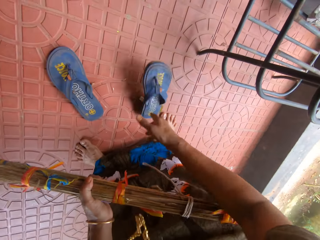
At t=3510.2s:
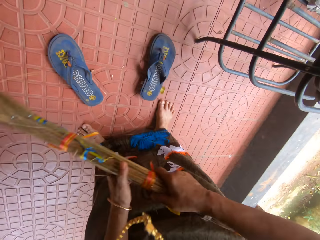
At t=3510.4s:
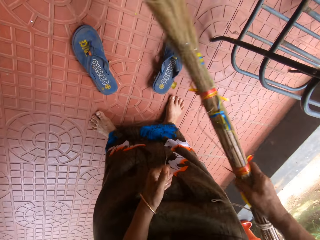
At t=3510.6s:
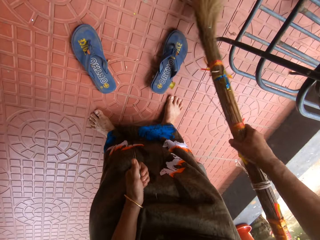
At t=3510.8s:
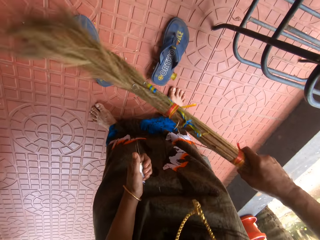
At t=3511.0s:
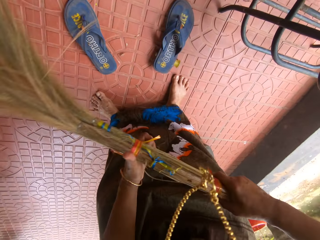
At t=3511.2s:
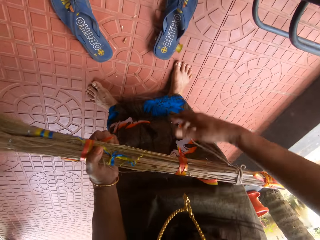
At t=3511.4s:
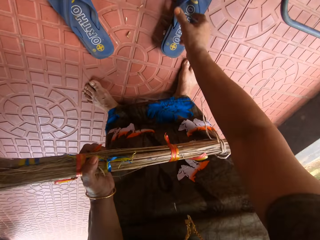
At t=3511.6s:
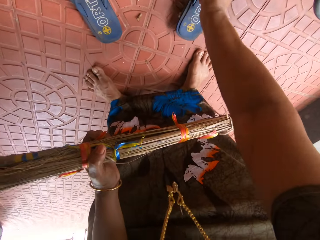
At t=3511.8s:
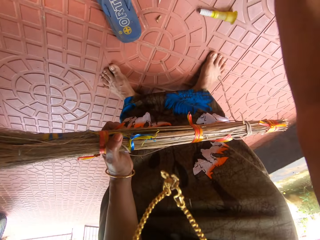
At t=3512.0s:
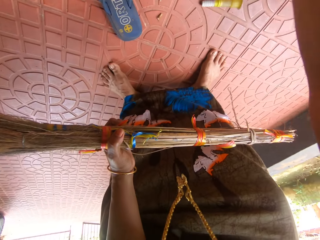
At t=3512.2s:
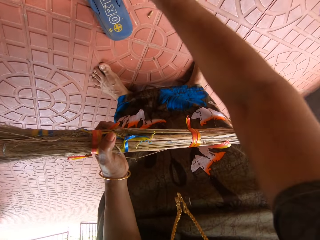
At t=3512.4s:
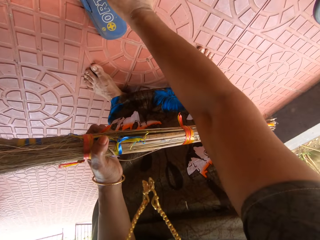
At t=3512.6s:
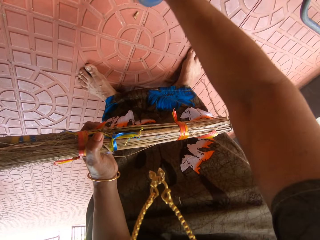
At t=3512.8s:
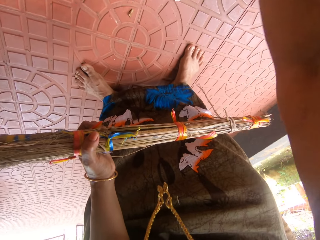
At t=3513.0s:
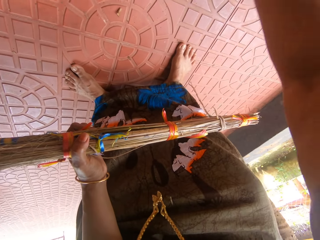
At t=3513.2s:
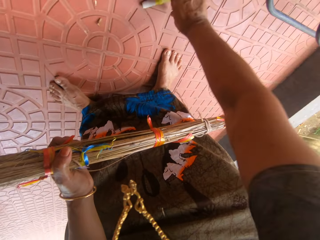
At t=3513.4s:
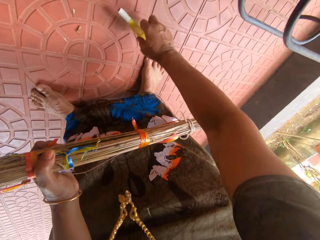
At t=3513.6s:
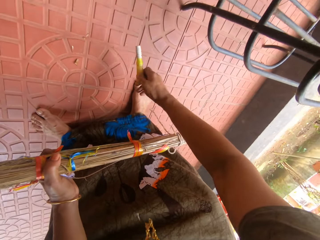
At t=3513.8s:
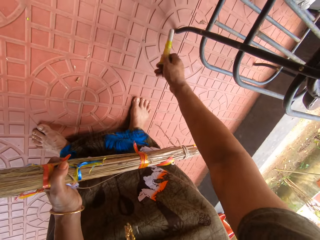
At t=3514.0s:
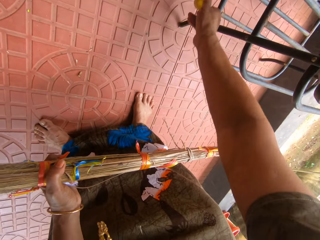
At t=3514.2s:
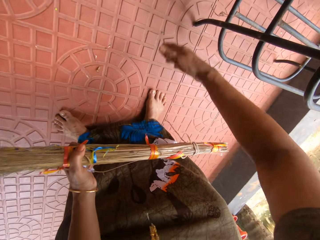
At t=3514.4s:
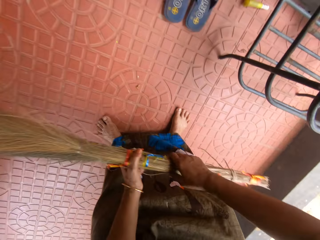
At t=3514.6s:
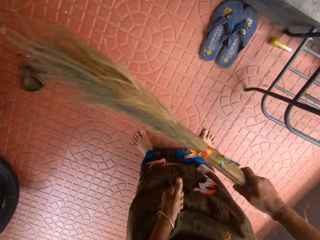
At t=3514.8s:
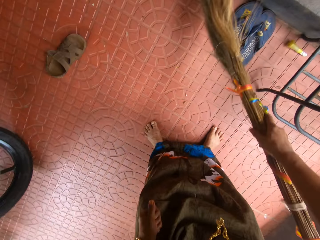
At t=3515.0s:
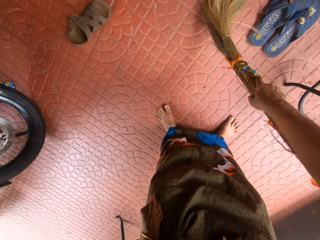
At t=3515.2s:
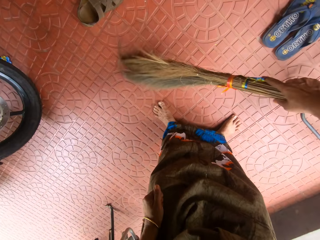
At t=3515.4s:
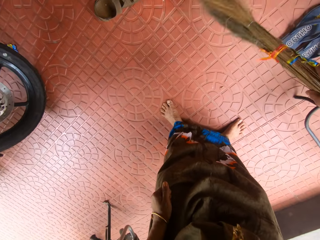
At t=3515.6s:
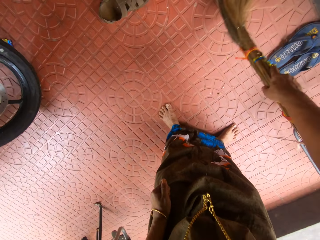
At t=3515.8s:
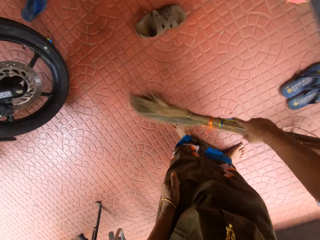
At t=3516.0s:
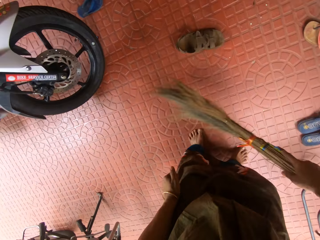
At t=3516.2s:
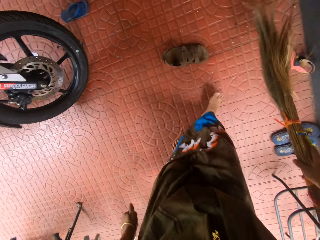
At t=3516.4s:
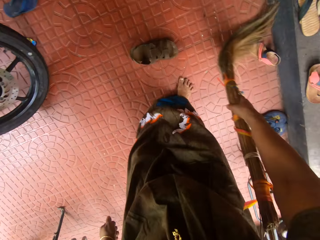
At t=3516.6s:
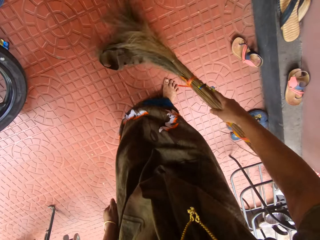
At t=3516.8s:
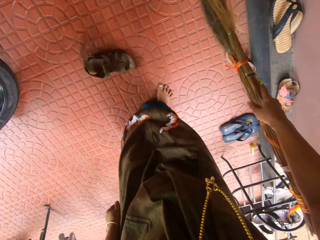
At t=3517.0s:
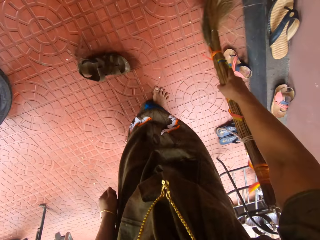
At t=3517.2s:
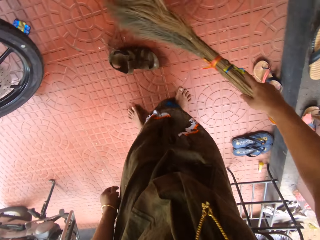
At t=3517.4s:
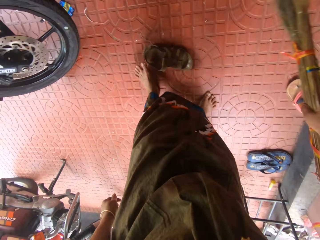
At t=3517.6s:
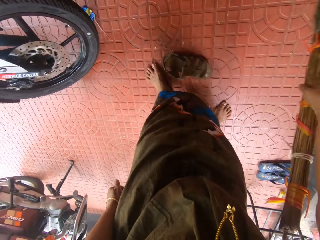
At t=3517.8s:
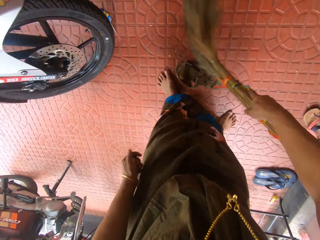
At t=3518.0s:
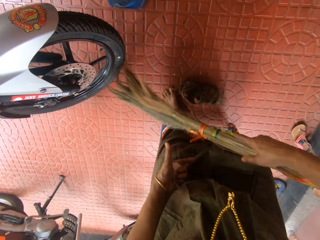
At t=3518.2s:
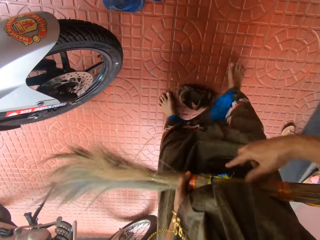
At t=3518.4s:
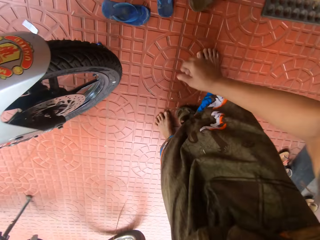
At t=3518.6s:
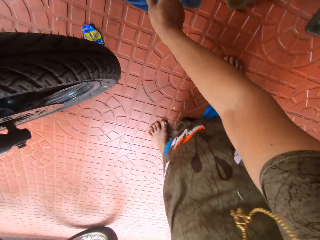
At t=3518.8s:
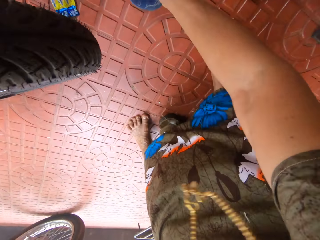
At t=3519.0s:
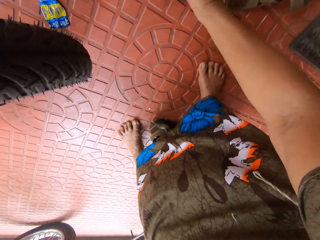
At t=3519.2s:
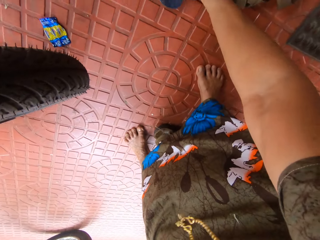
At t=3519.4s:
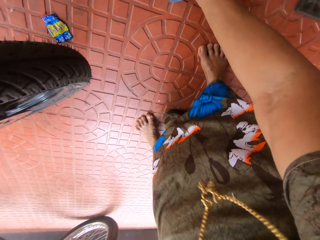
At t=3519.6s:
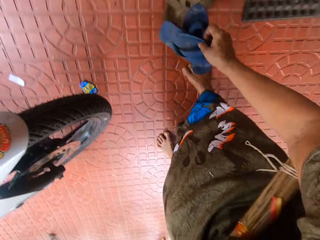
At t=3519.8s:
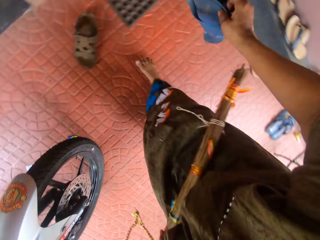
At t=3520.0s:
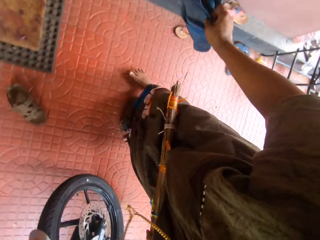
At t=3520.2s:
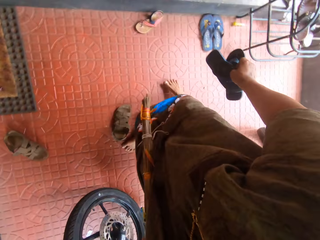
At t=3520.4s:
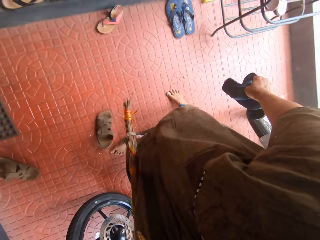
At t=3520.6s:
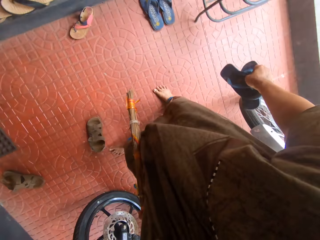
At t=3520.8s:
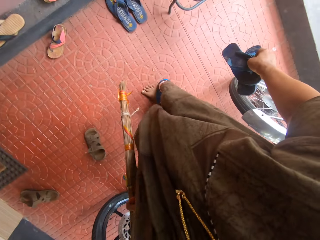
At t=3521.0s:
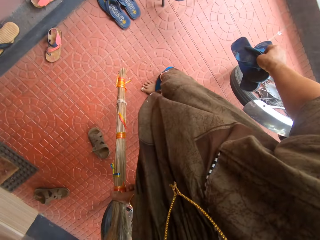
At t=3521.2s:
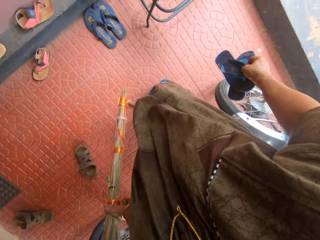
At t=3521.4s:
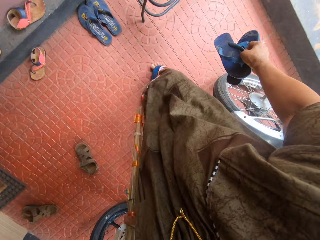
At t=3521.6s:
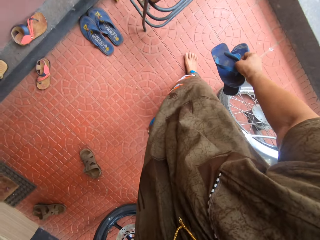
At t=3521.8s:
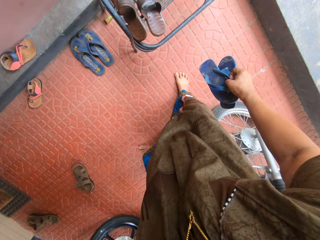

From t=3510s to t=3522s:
The camera wearer picks up a slipper from the floor. She bends down. She throws the slipper on the floor. She turns over a pair of slippers with her right hand. She sweeps the floor with a broom. She transfers the broom to her right hand. She throws slippers on the floor. She transfers the broom to her left hand. She picks up one pair of the slippers with her right hand. She drops the pair of slippers on the shoe rack. She picks up the second pair of the slippers with her right hand. She drops the second pair of the slippers on the shoe rack. She picks up a tube from the floor with her right hand. She holds the broom with her right hand. She drops the tube on the floor with her right hand. She removes her left hand from the broom. She sweeps the floor with the broom. She transfers the broom to her left hand. She picks up a pair of slippers from the floor with her right hand.

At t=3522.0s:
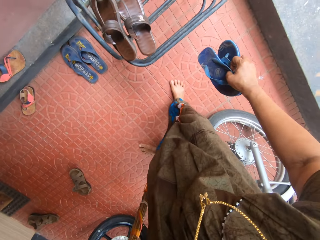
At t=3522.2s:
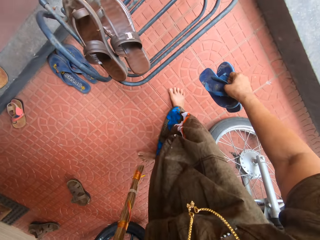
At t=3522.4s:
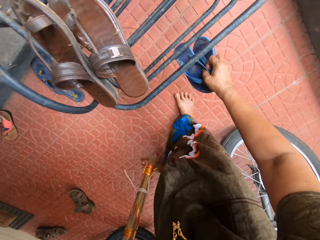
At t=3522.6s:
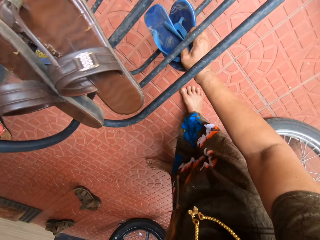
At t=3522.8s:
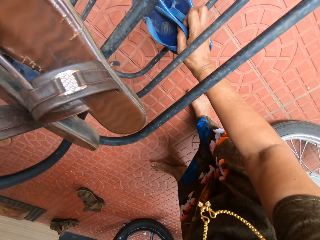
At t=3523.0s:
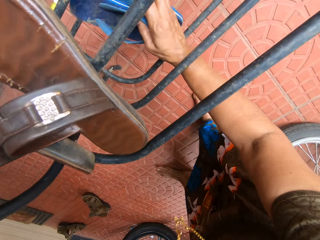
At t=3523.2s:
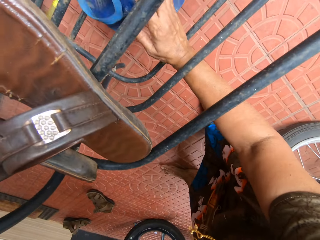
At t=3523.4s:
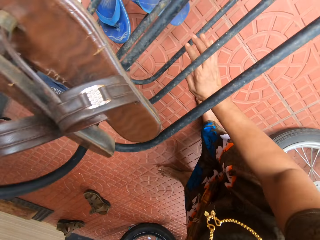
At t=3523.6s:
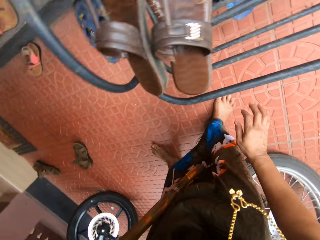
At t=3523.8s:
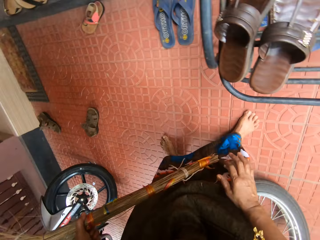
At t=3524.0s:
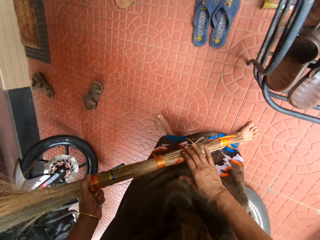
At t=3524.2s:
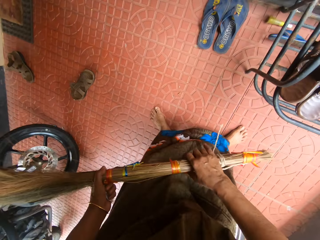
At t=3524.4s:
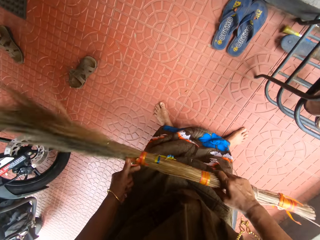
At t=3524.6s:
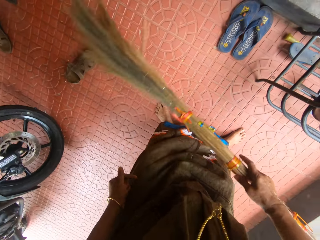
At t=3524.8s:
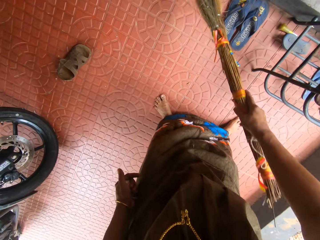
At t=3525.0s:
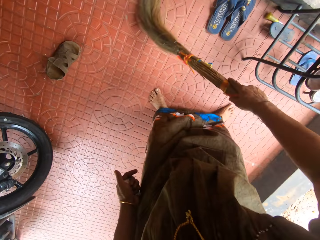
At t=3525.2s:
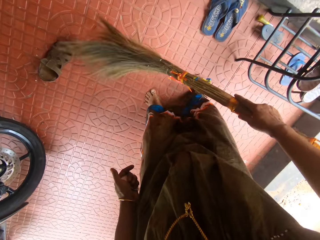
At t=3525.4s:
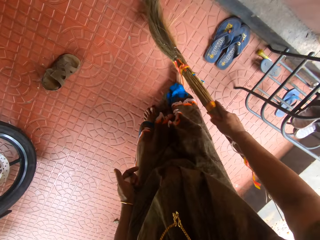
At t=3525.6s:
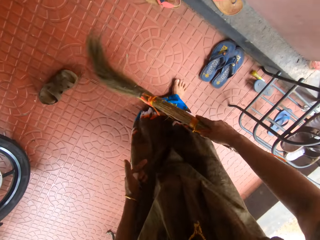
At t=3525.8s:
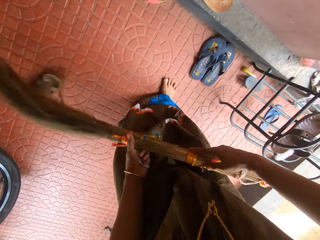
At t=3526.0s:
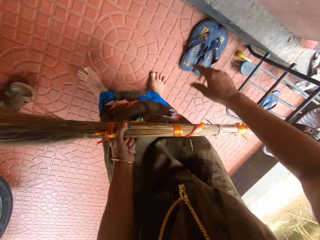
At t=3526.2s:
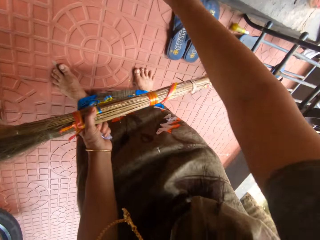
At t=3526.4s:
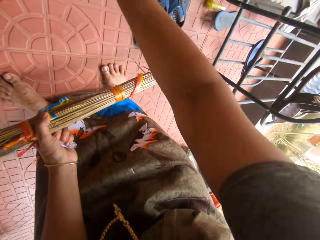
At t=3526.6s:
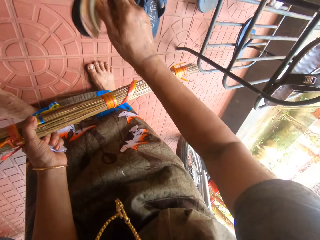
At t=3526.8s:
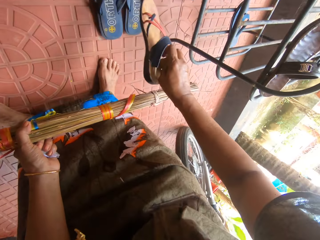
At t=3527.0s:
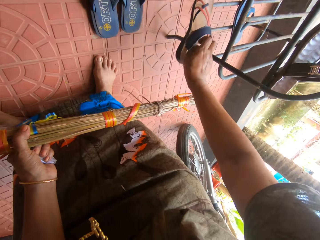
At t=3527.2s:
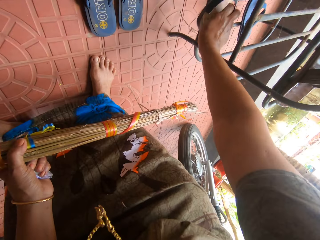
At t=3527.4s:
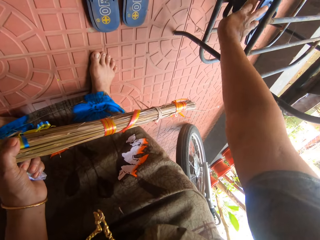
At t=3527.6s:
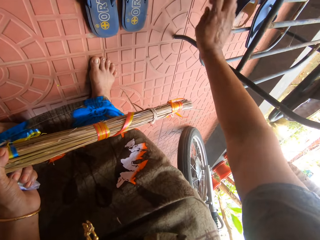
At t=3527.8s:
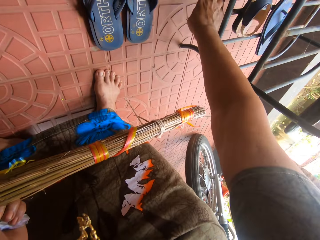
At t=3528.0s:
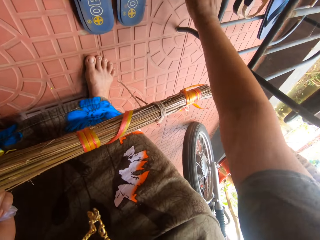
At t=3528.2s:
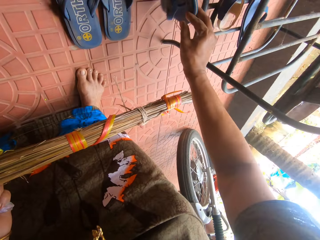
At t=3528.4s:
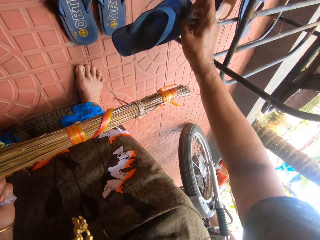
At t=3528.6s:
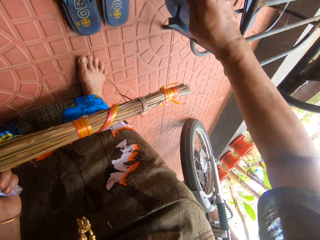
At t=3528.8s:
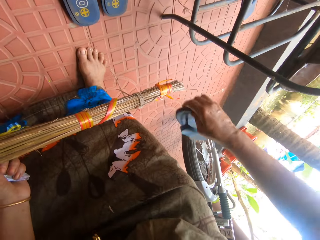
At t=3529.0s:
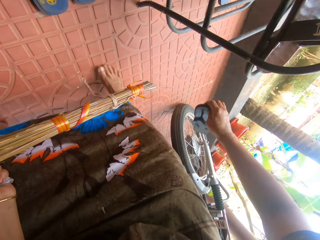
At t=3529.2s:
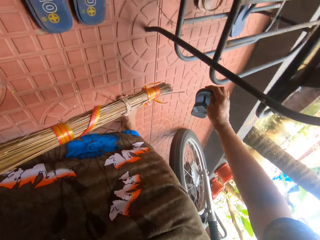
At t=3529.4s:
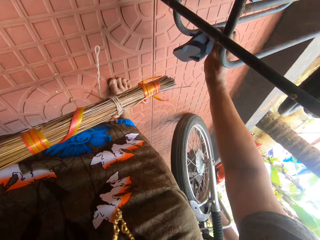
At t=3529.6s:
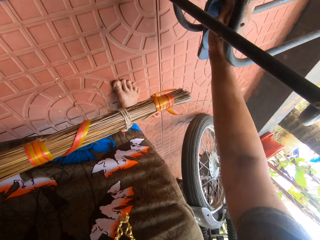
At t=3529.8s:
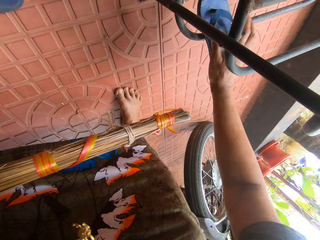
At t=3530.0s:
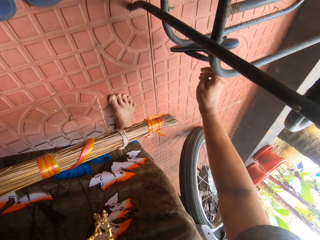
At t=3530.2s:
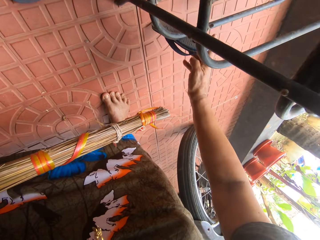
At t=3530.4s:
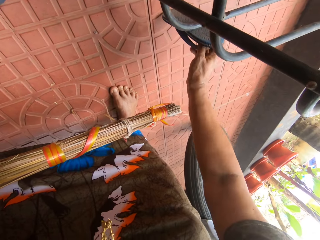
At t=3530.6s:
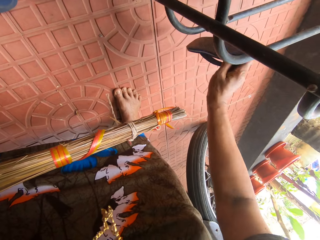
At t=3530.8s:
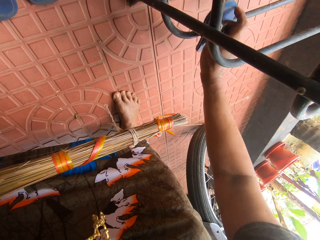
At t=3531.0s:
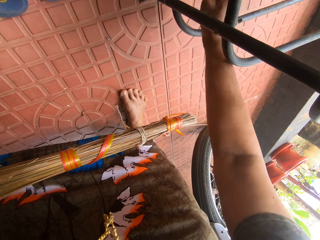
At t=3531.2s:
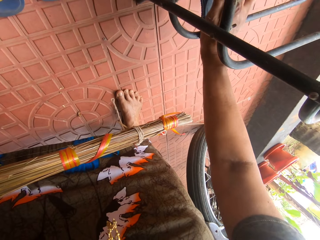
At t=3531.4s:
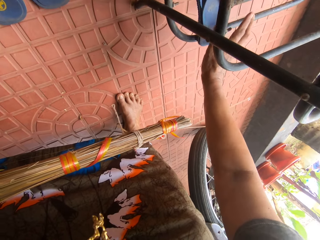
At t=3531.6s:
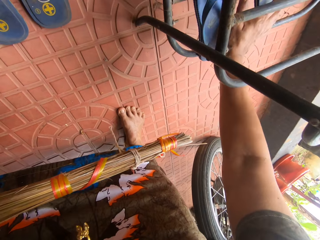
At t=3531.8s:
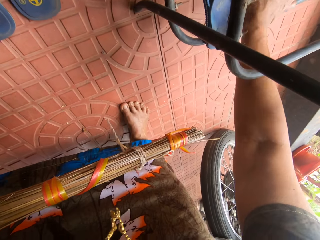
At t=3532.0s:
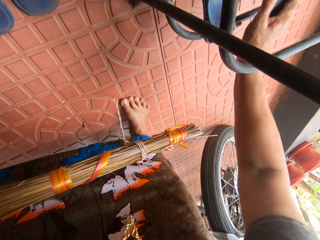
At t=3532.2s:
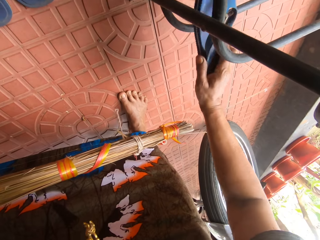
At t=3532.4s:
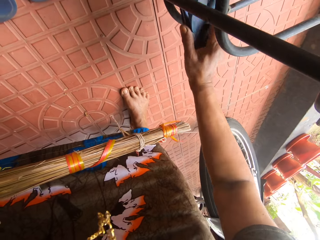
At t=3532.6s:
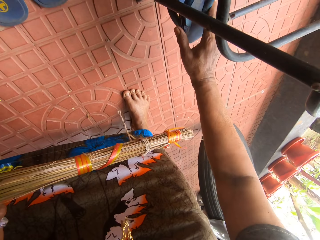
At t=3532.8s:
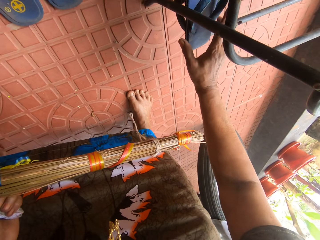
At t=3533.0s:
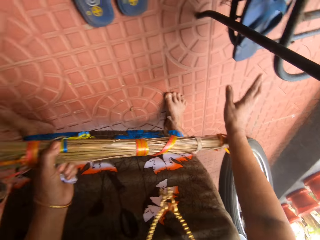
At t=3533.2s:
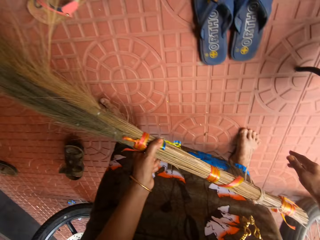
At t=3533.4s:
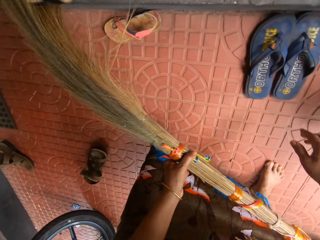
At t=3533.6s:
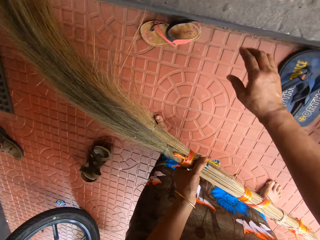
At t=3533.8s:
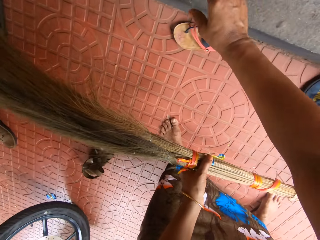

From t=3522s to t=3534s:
The camera wearer drops the pair of slippers in the shoe rack. She transfers the broom to her right hand. She sweeps the floor with the broom. She passes the broom to her left hand from her right hand. She picks up a leather slipper from the floor with her right hand. She drops the leather slipper on the shoe rack on her right. She picks up a rubber slipper underneath the shoe rack with her right hand. She drops the rubber slipper on the shoe rack. She picks up the rubber slipper on the shoe rack with her right hand. She drops the rubber slipper beside another rubber slipper on the shoe rack.
